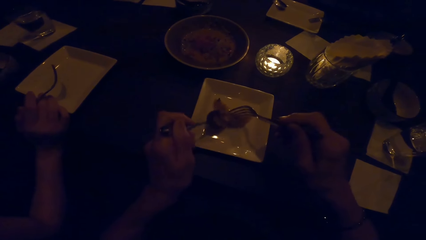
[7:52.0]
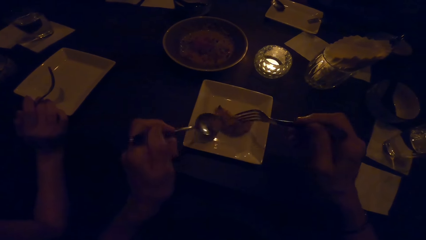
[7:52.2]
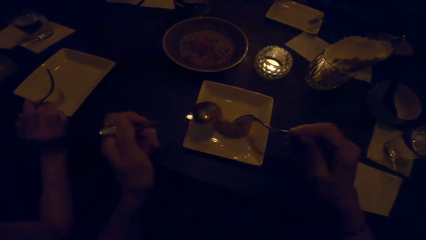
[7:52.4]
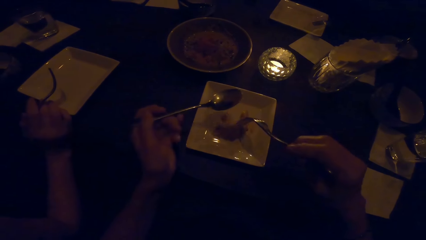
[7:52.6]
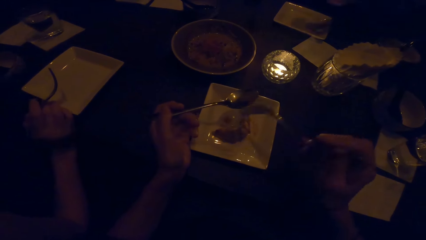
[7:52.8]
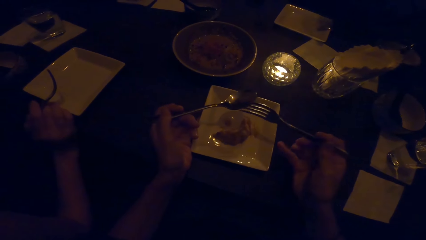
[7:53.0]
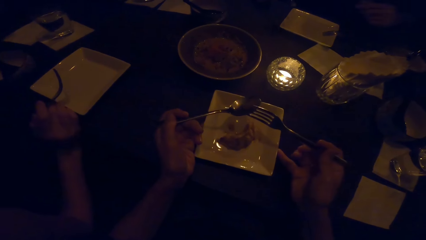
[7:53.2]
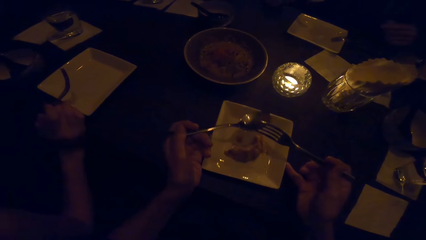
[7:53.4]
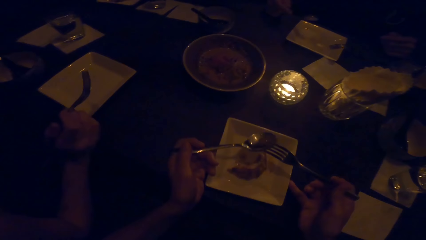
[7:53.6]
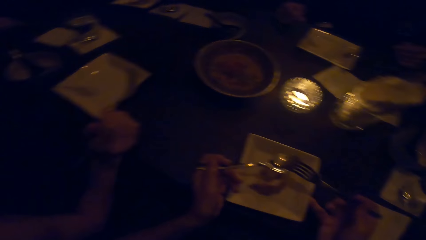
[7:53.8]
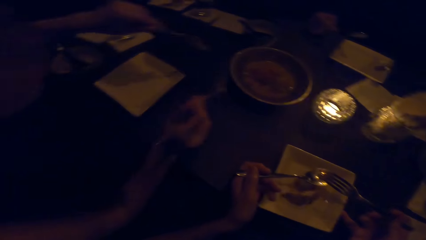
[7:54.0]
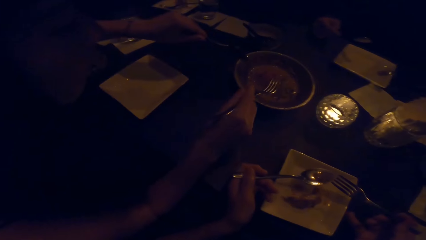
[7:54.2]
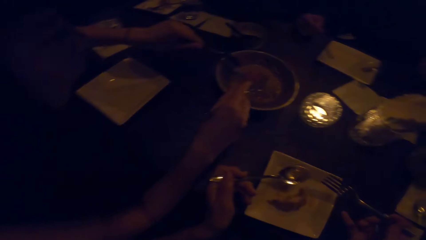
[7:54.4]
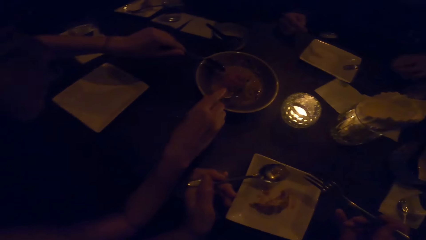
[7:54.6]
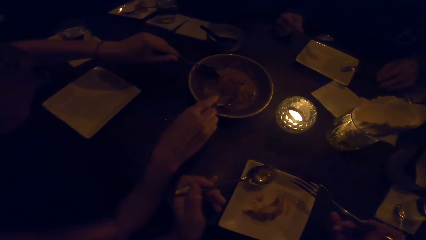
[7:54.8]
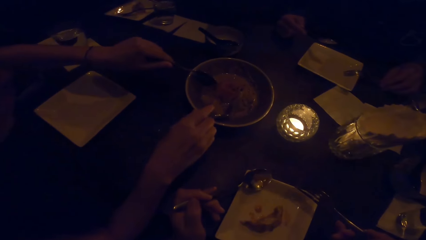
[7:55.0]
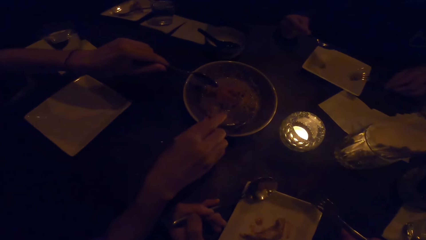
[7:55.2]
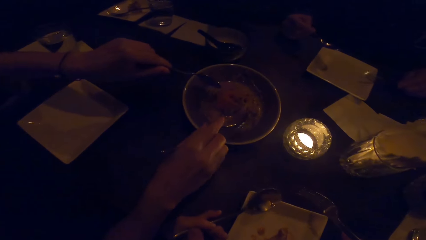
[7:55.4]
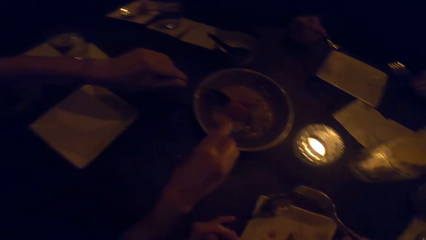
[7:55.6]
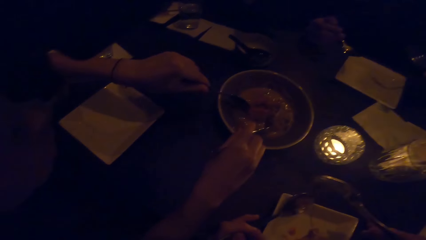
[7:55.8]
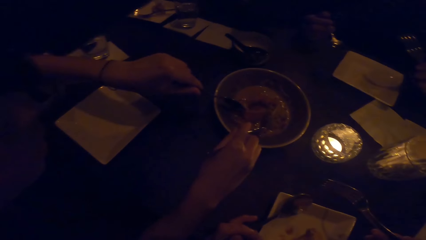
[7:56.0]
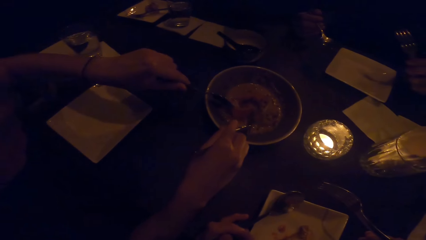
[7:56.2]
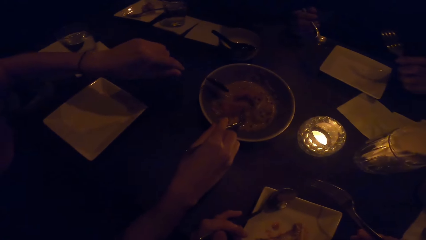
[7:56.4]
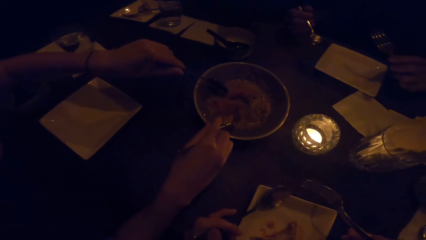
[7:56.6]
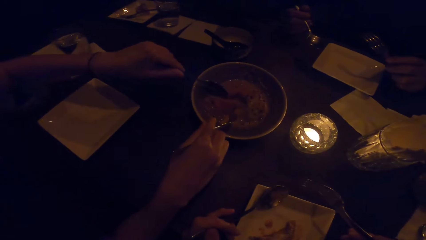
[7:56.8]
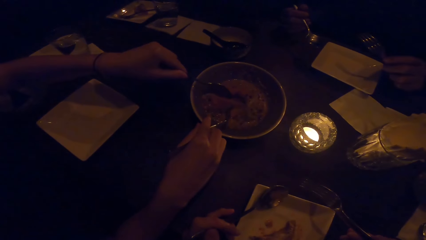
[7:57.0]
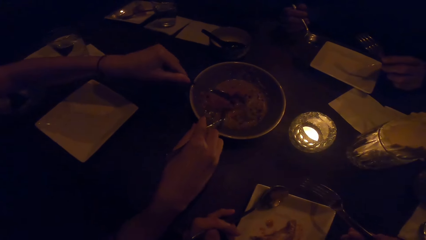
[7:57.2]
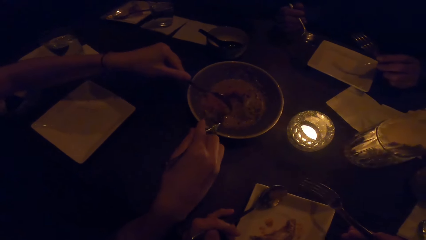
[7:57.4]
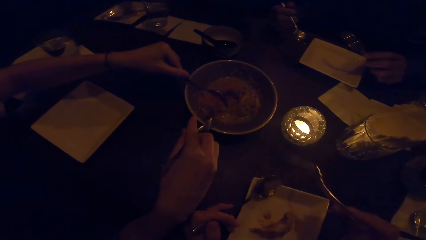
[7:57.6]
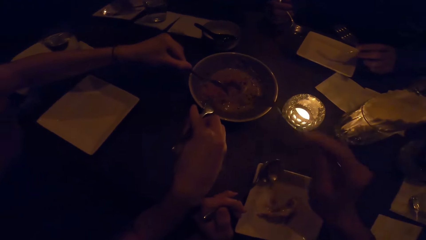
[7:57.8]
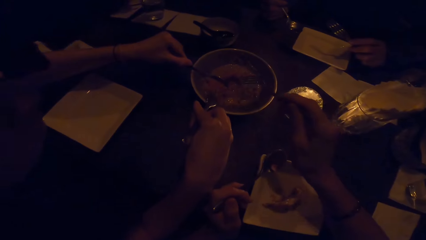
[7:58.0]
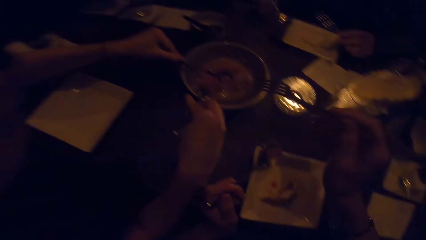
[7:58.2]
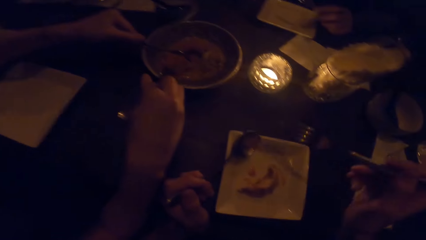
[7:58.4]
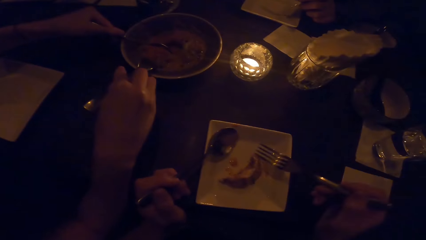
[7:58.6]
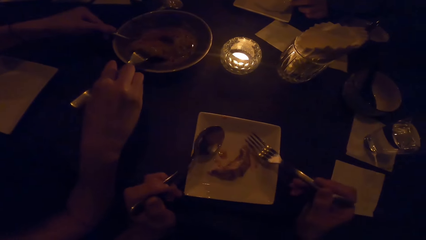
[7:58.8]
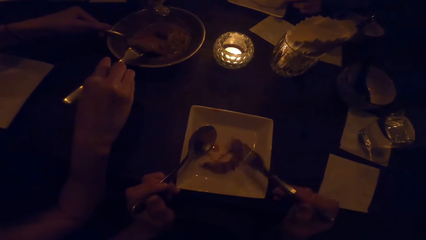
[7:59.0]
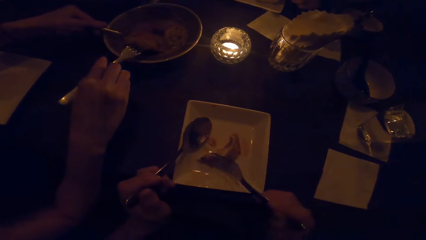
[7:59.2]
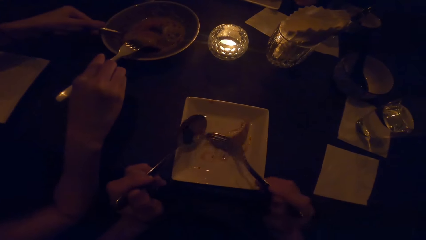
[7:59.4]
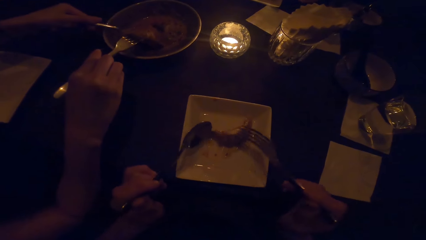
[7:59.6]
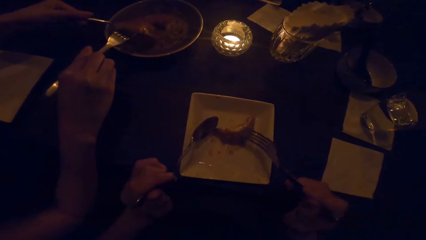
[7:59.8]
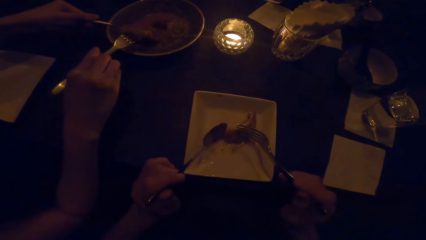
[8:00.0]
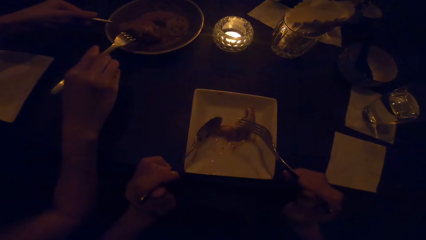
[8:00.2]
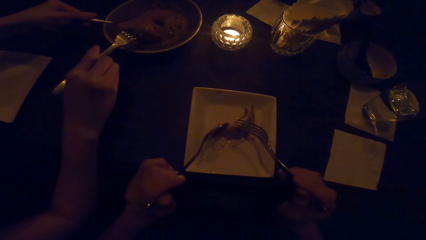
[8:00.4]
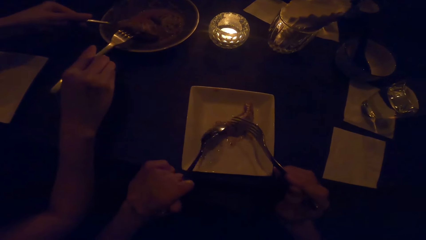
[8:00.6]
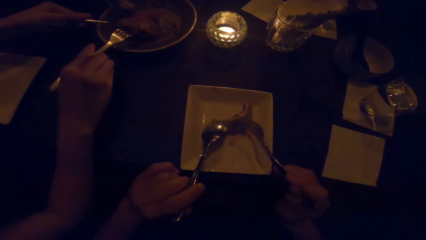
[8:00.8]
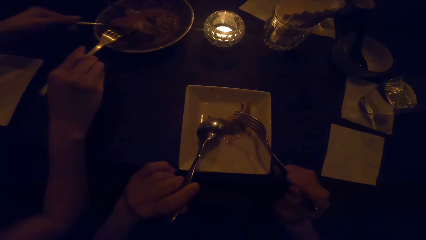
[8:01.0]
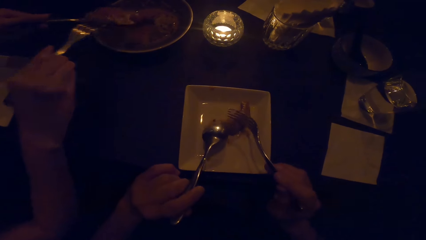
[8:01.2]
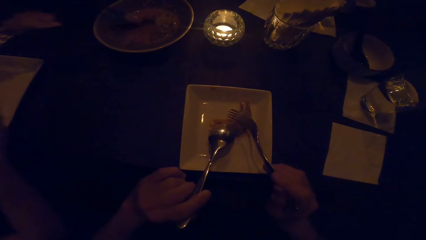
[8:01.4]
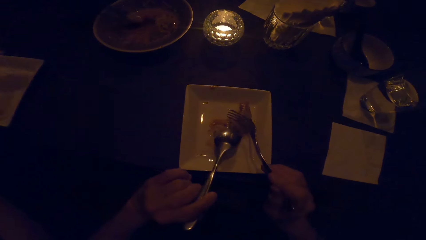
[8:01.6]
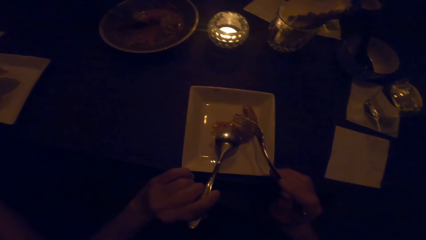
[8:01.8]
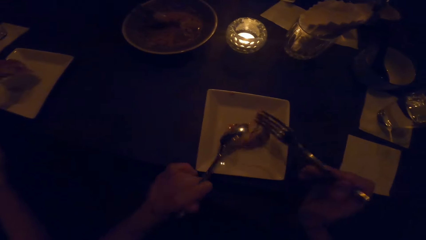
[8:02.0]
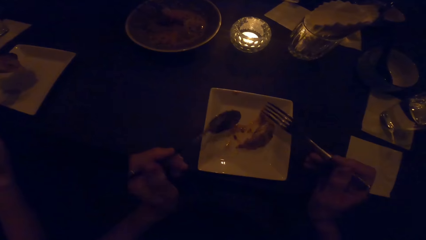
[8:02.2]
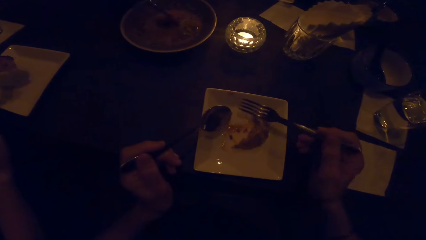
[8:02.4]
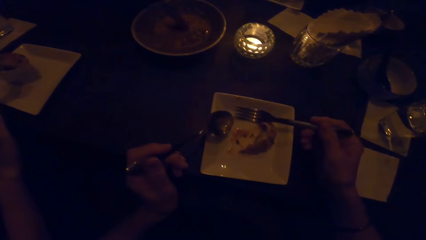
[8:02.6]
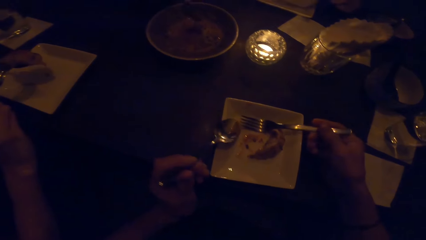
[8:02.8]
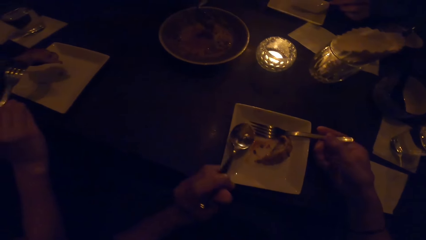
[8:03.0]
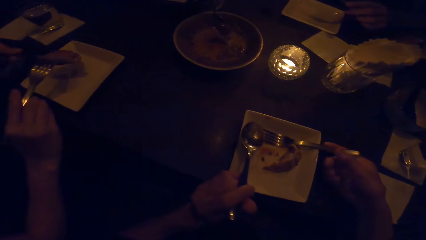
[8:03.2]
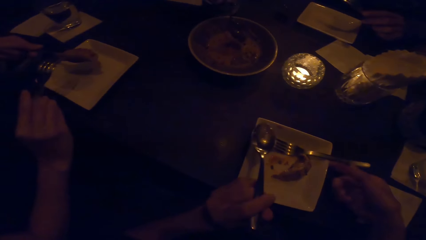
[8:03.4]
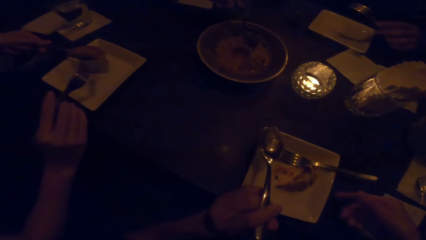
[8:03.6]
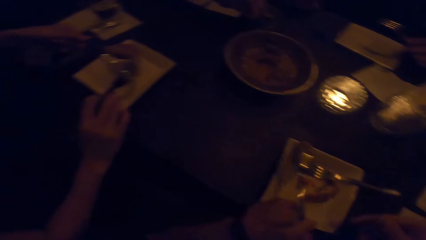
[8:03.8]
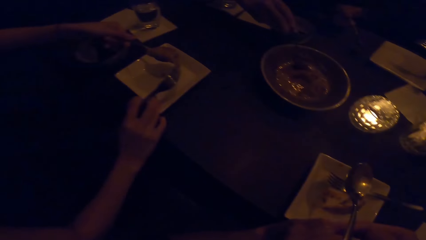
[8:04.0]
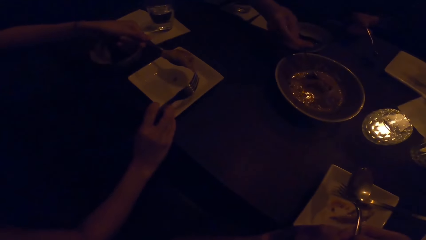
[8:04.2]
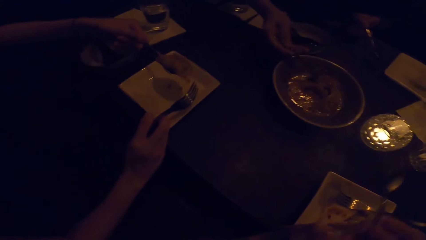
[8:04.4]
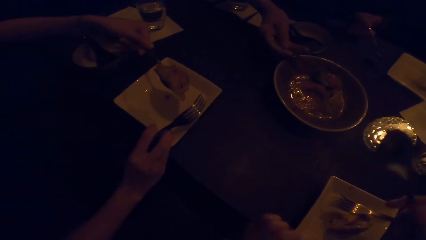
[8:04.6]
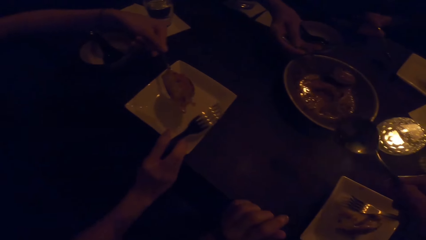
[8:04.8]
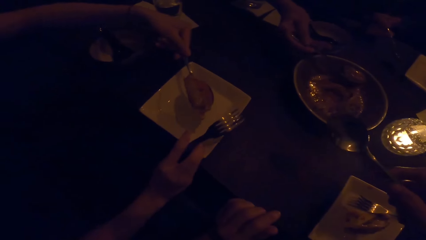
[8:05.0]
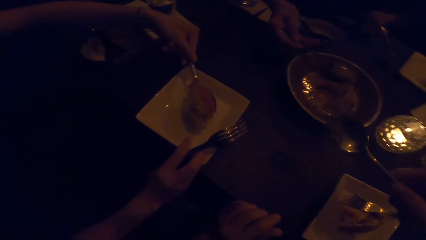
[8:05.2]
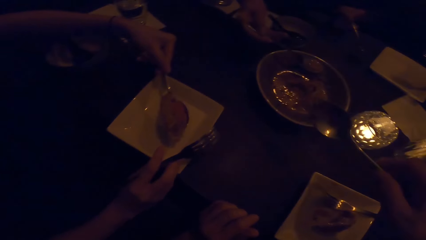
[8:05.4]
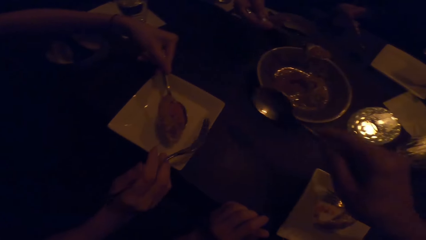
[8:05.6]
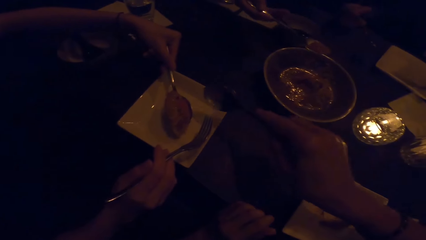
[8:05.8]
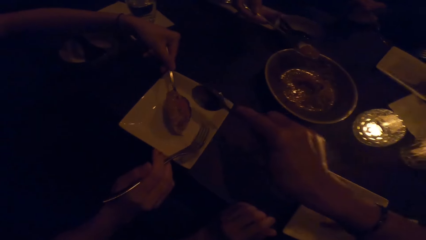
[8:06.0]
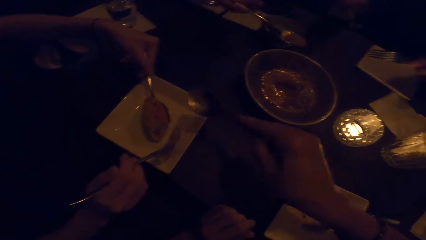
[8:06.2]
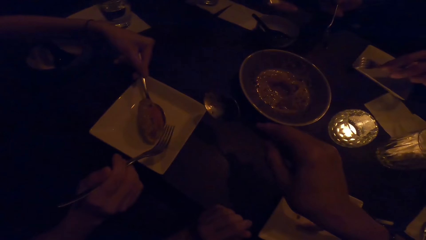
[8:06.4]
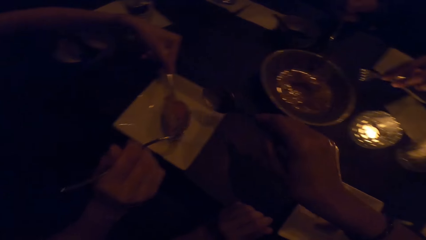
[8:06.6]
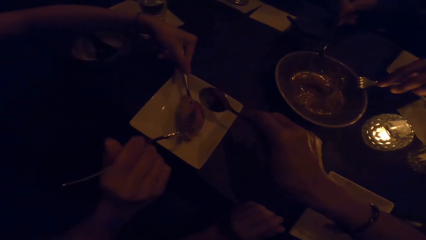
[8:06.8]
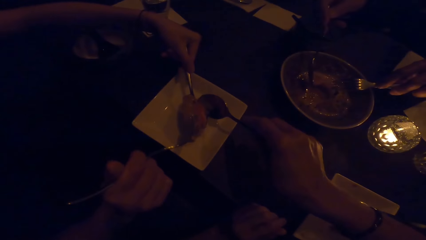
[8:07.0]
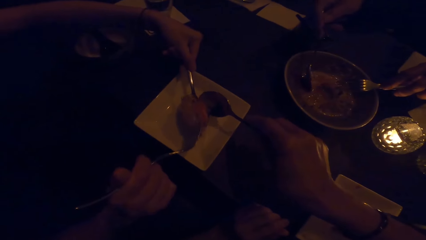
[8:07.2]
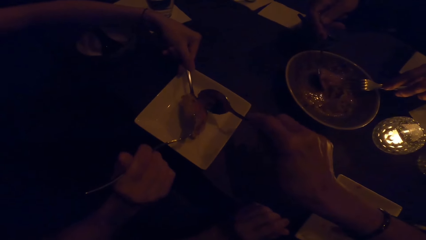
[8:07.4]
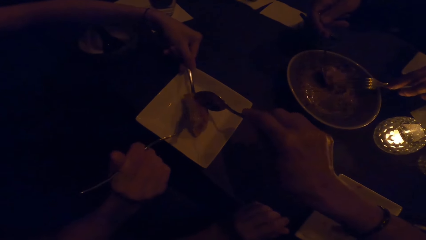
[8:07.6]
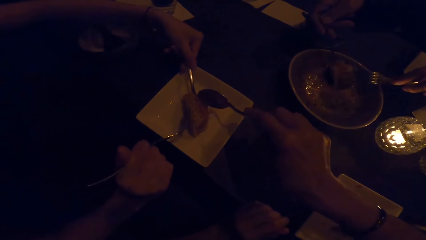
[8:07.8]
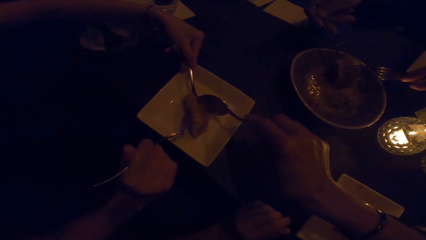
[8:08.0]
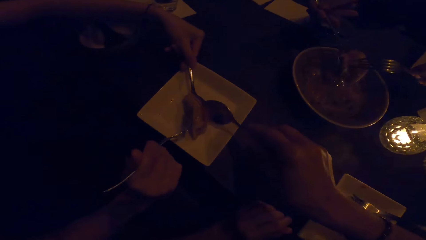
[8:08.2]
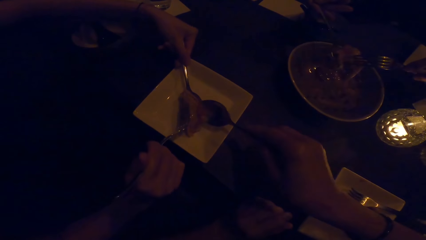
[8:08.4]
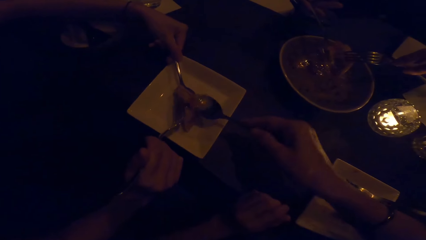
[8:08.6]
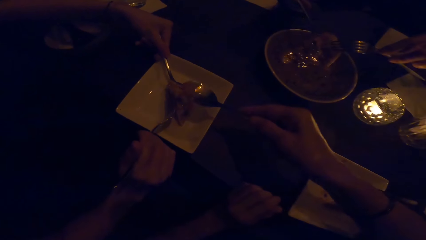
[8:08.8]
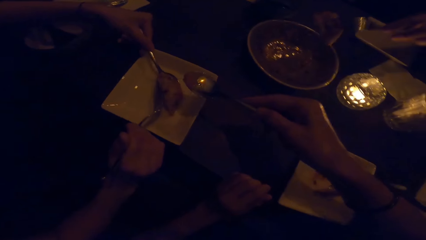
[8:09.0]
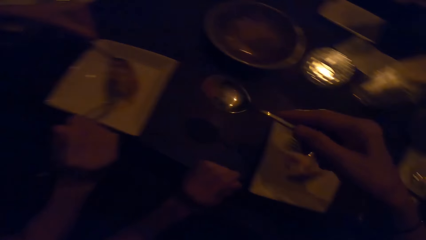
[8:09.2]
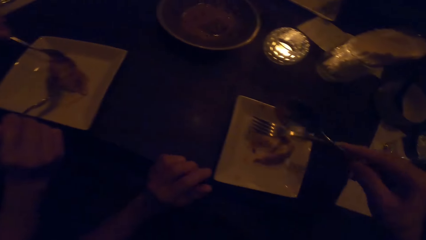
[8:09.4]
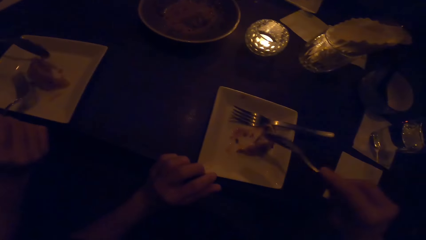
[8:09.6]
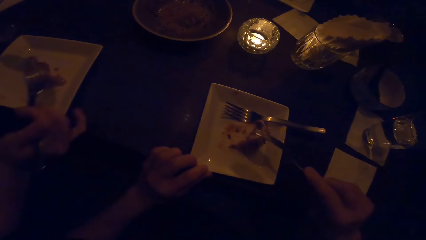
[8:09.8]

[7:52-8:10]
The camera wearer pulls a plate. A woman serves food. A woman scoops food in a bowl. The camera wearer eats the food. A man serves food. The camera wearer places the fork down. The woman moves the plate on the table. Another man serves food. The camera wearer scoops food.
